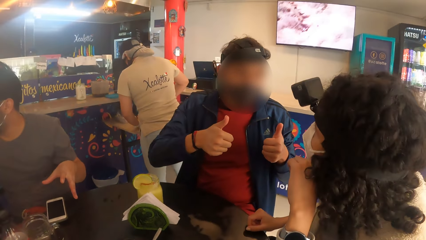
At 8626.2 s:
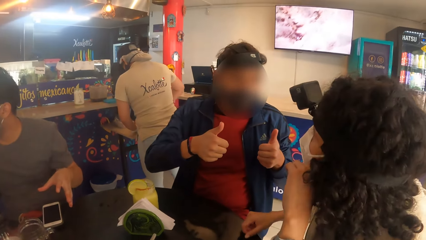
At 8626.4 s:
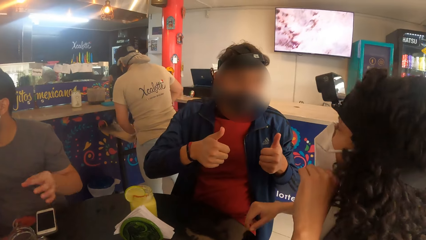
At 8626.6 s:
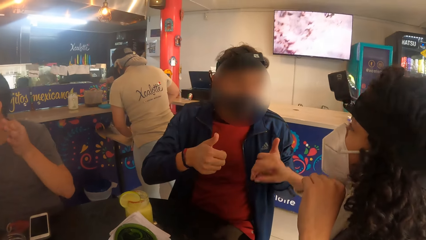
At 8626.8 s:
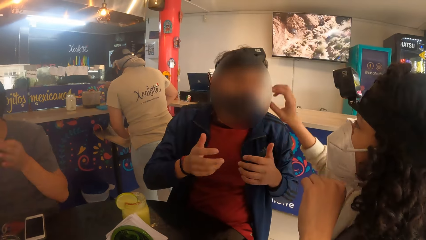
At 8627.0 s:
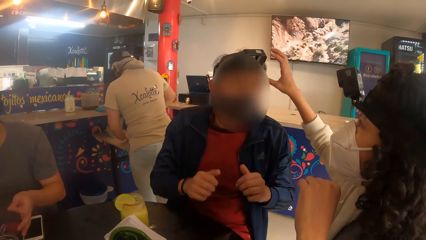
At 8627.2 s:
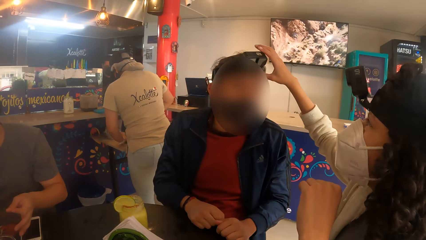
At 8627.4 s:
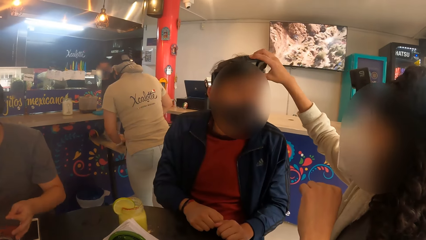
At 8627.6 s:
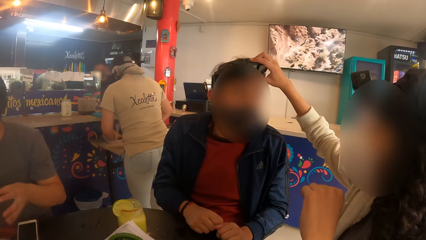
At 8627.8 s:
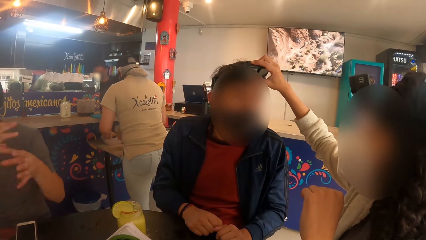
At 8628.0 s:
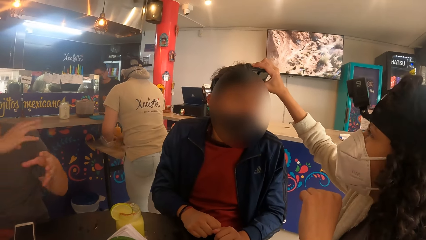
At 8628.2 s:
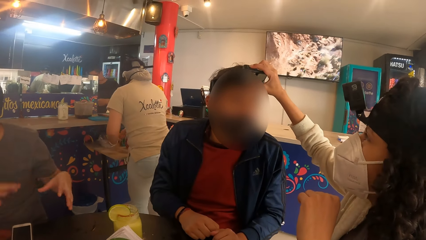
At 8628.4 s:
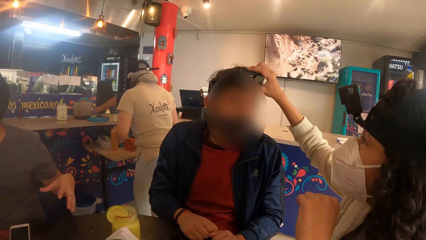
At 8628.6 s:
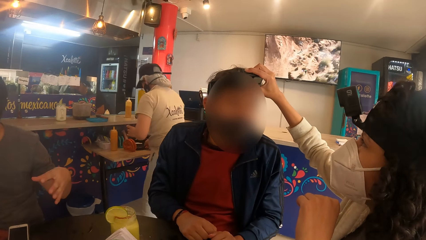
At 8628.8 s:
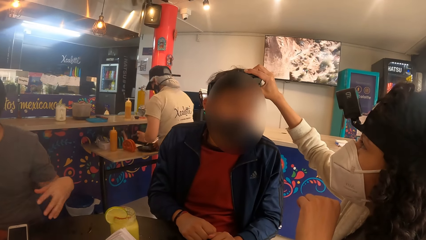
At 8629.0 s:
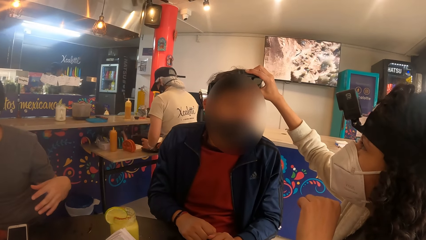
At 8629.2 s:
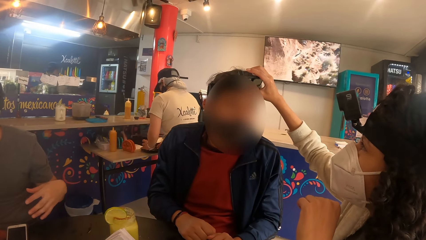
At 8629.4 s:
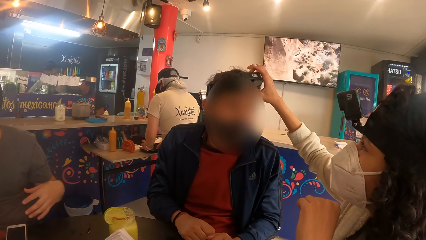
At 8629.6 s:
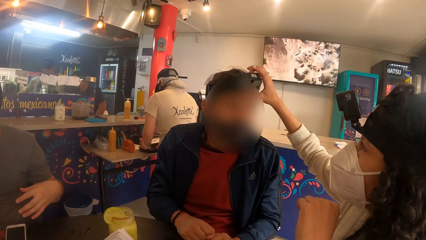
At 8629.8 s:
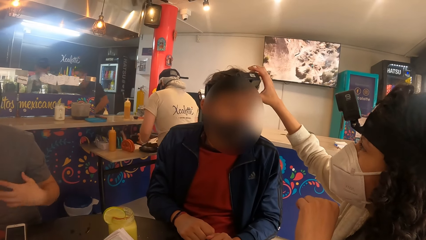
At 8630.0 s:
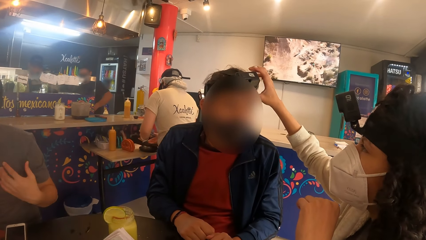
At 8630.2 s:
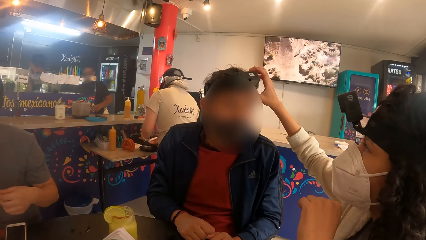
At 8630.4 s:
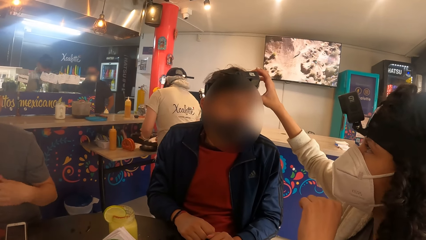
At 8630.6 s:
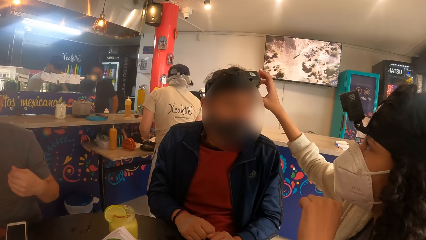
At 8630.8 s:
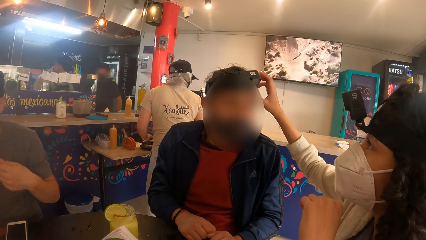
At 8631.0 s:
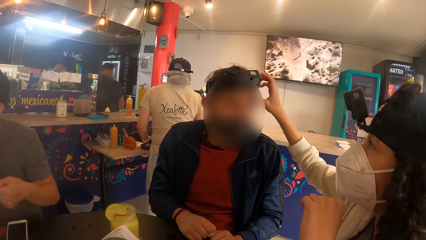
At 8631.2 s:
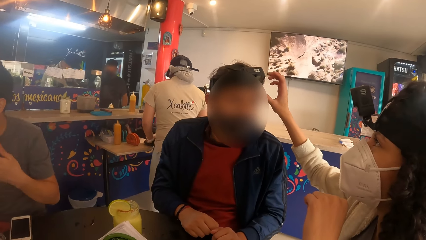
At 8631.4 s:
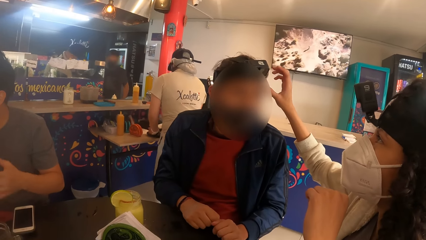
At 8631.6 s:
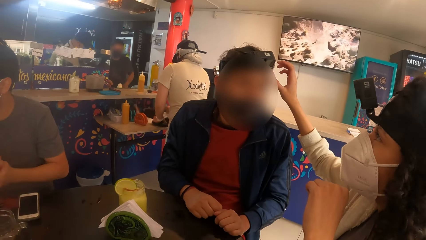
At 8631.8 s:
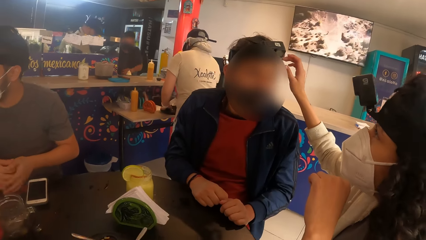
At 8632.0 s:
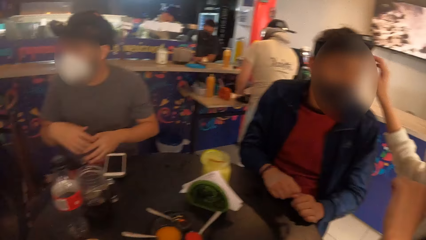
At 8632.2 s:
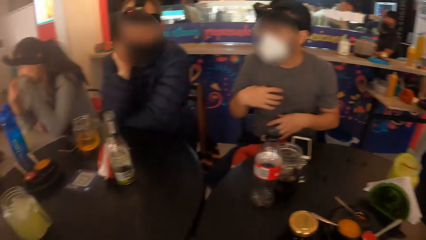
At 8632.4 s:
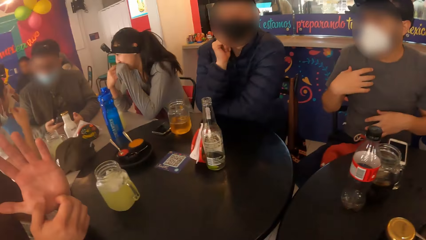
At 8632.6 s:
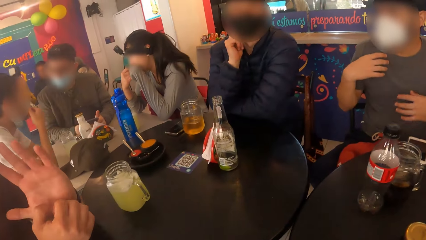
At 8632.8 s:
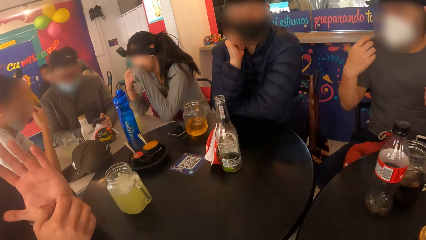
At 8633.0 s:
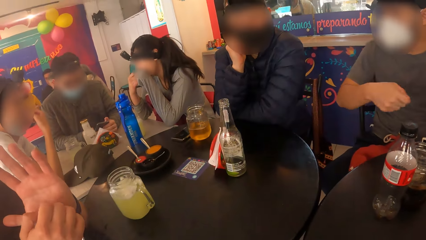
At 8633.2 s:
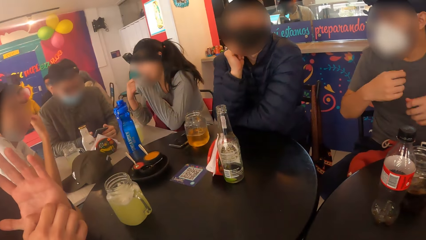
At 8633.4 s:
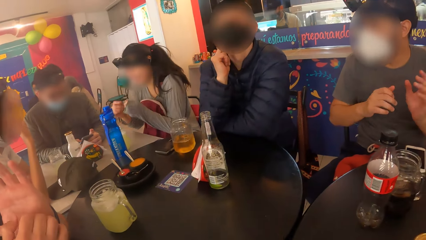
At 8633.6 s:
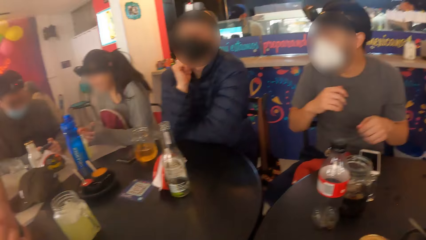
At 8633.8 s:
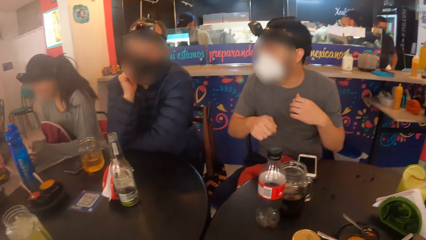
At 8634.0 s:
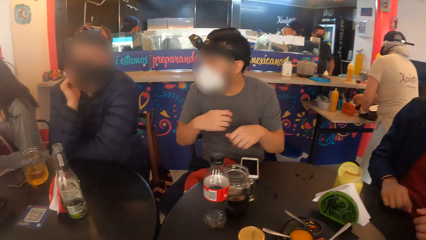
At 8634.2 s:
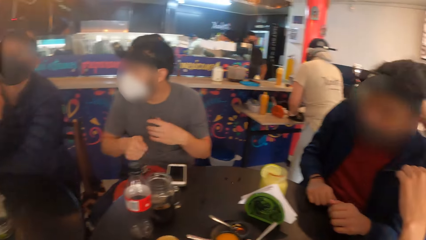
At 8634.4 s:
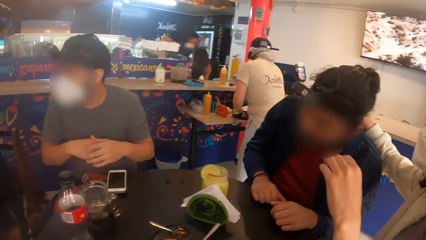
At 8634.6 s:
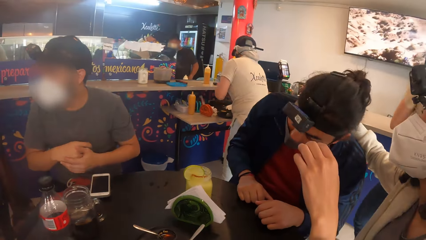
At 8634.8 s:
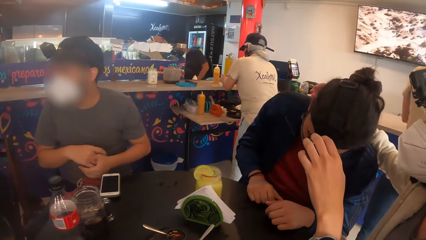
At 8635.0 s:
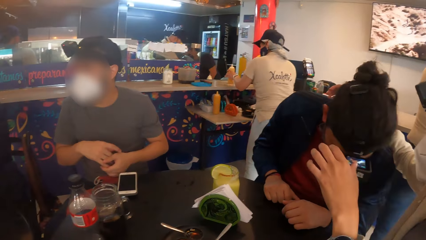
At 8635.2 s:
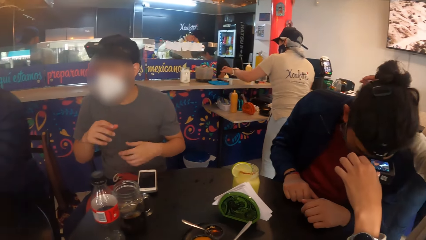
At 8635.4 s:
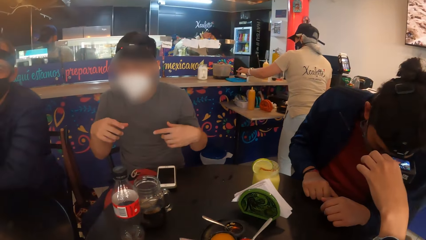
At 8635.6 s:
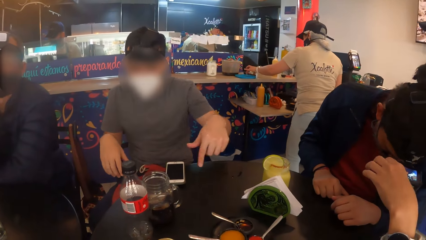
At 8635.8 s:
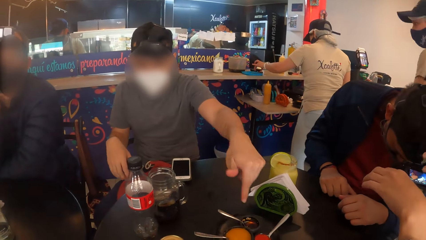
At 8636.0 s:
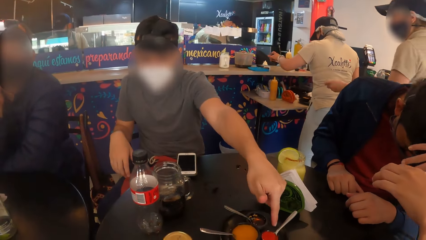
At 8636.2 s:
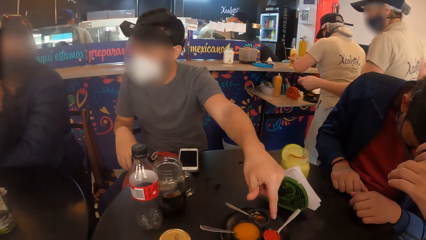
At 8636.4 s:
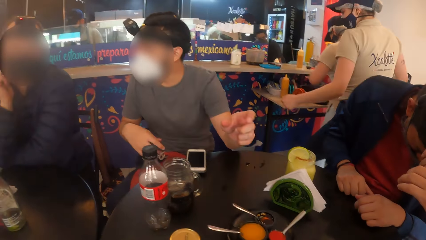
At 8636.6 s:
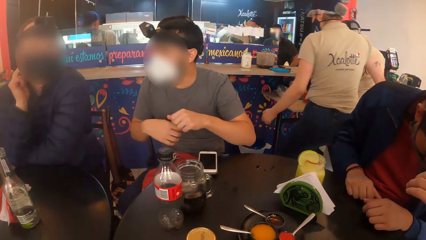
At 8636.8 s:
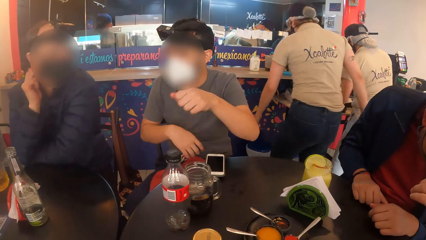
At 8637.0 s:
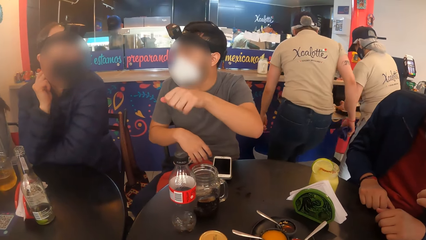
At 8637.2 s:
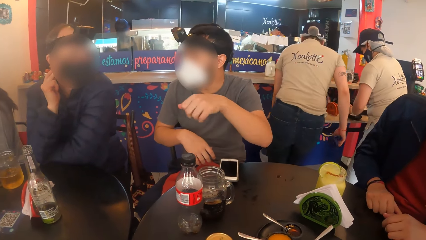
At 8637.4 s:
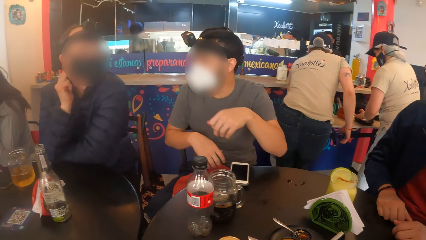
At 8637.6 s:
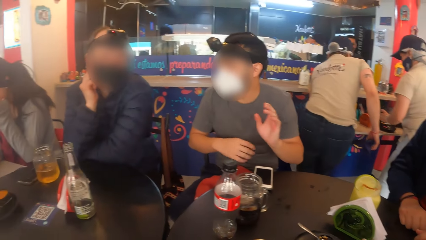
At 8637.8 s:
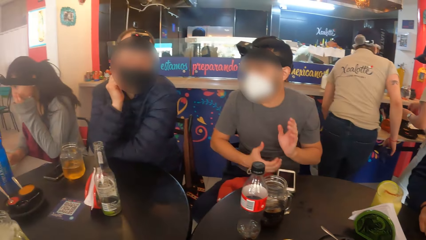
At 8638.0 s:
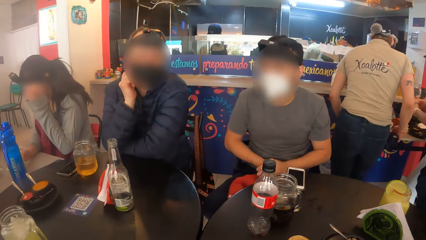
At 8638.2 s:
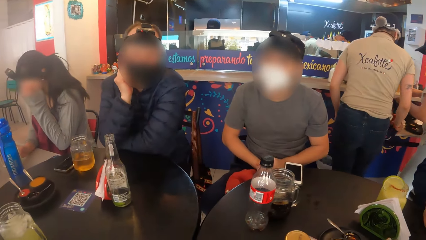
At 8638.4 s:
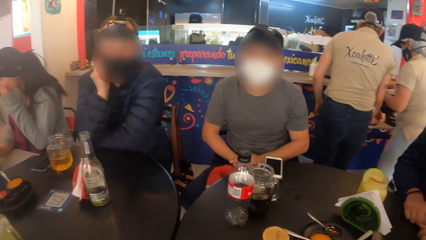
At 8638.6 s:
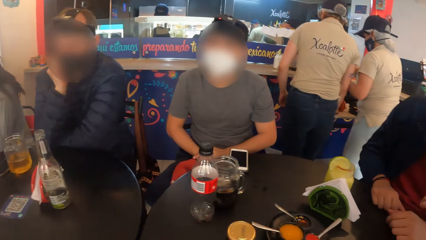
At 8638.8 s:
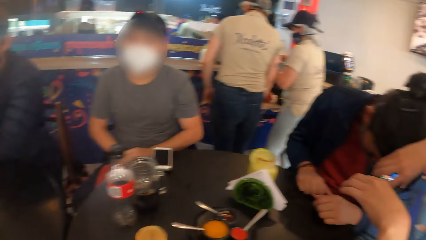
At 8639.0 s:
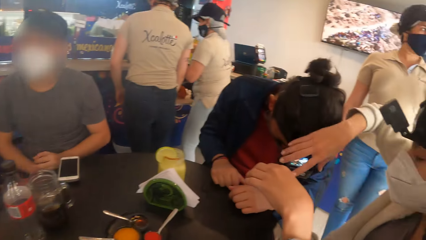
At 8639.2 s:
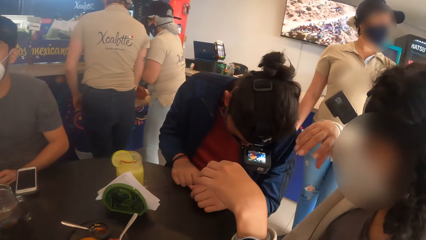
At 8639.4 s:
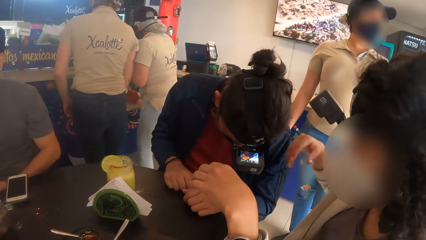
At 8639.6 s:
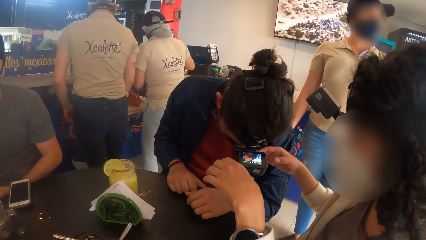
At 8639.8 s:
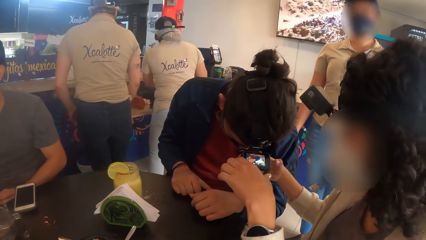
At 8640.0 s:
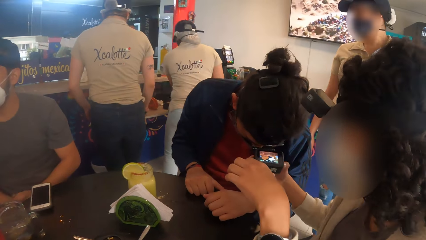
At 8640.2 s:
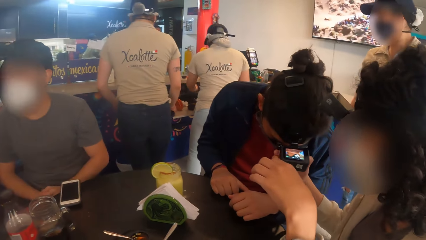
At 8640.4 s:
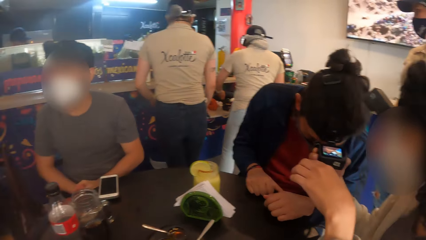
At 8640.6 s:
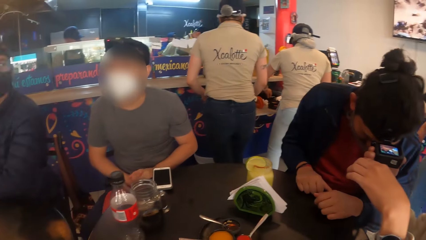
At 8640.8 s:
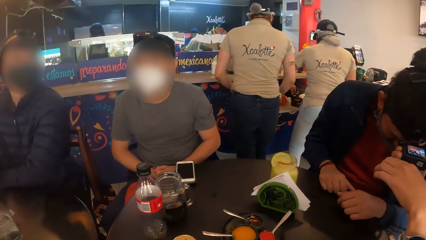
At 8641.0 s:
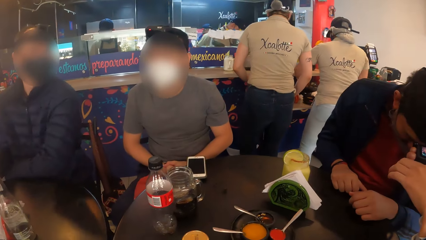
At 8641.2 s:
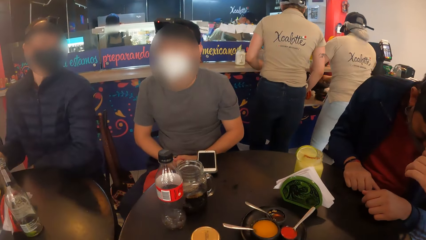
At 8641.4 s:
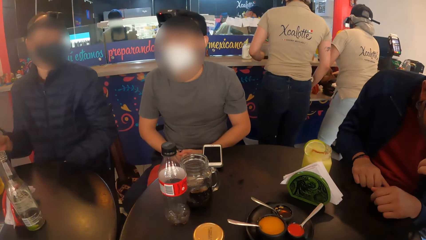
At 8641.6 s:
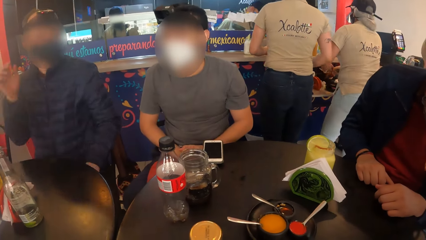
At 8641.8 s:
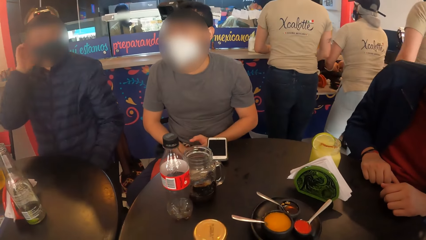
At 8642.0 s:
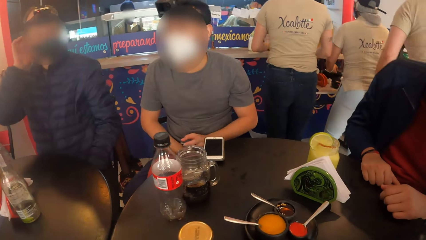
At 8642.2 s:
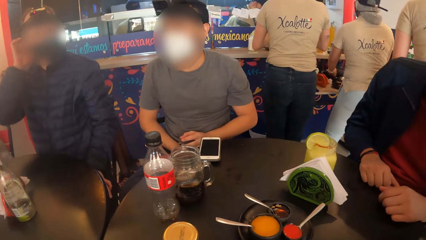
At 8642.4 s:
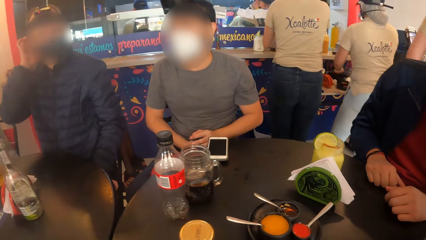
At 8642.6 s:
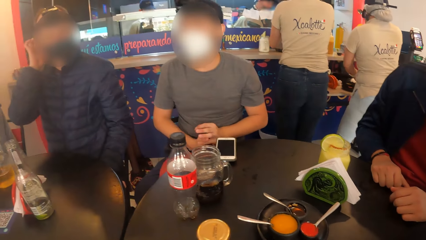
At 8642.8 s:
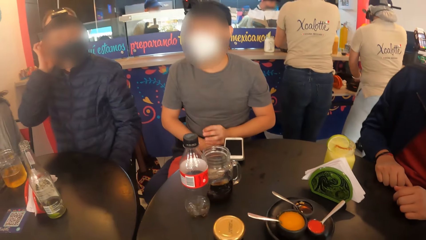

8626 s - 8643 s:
A woman adjusts the camera on another woman with her right hand. A man interacts with another man. A person moves hands. The first woman makes the camera of the other woman.
